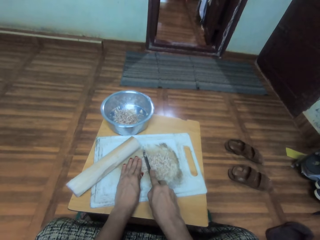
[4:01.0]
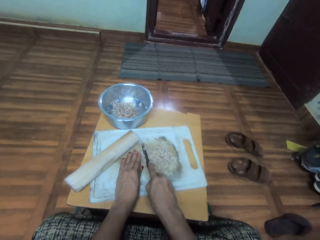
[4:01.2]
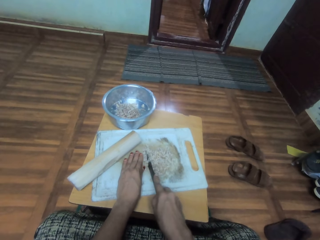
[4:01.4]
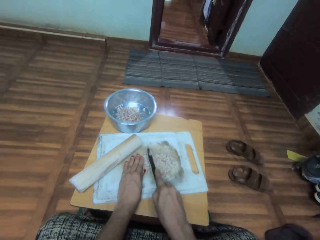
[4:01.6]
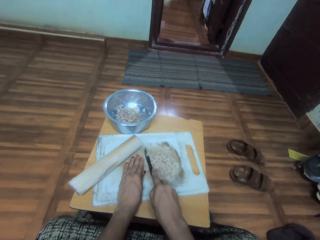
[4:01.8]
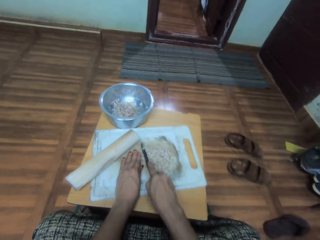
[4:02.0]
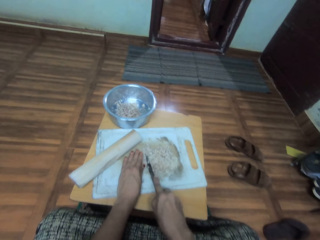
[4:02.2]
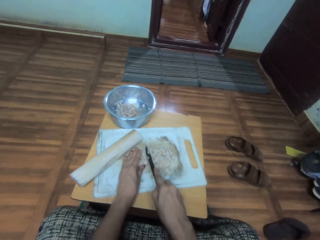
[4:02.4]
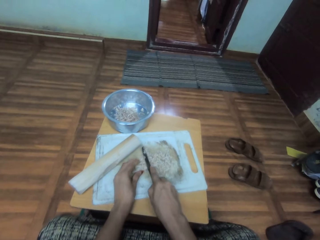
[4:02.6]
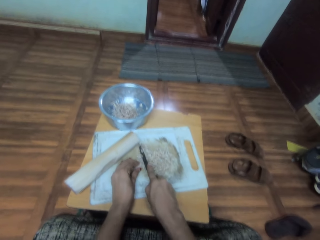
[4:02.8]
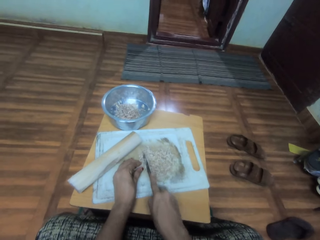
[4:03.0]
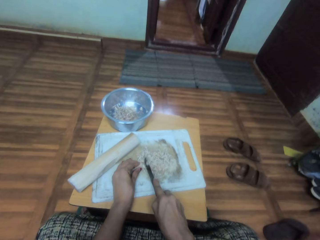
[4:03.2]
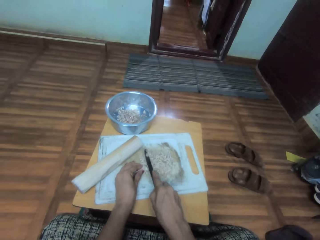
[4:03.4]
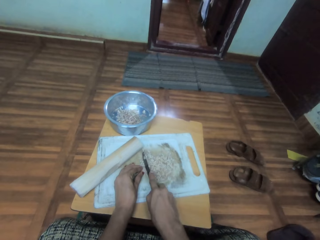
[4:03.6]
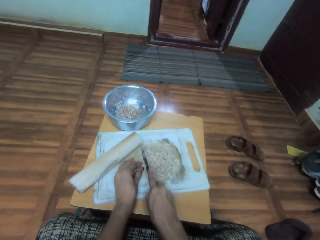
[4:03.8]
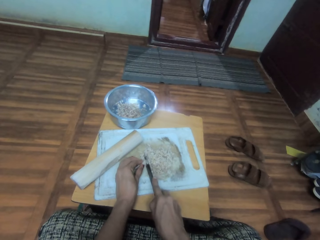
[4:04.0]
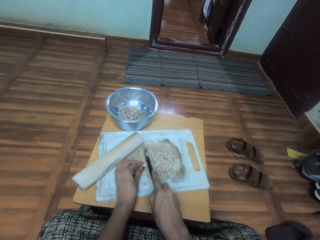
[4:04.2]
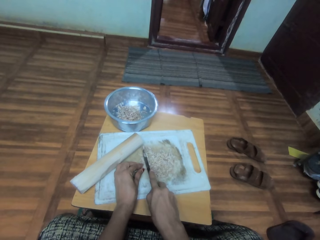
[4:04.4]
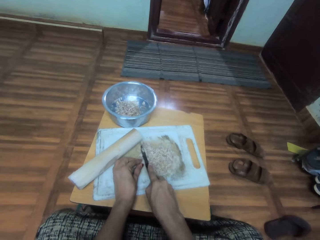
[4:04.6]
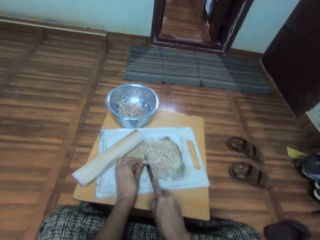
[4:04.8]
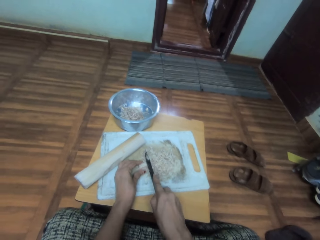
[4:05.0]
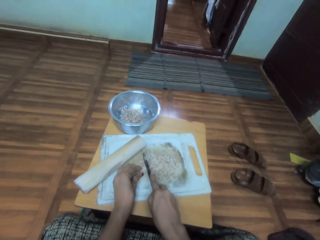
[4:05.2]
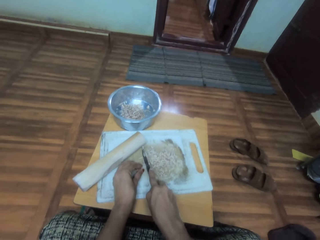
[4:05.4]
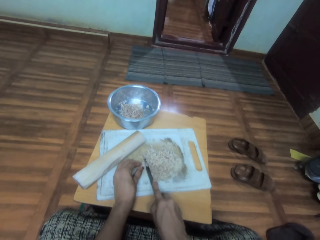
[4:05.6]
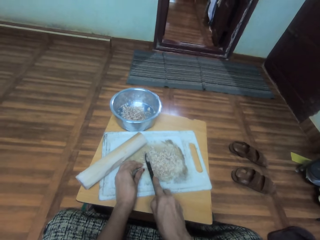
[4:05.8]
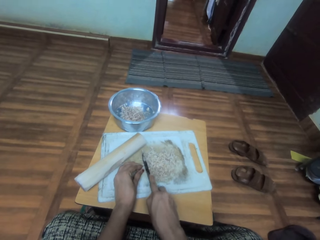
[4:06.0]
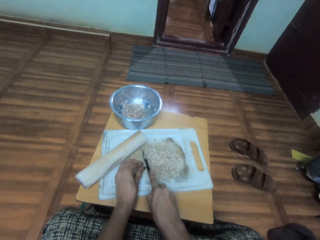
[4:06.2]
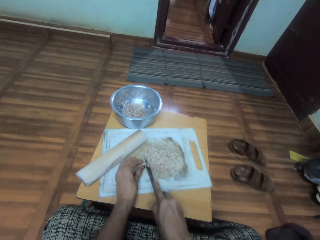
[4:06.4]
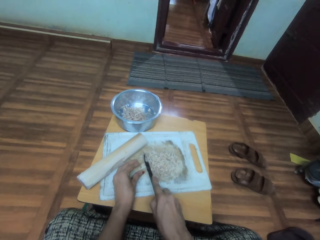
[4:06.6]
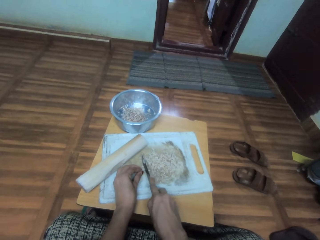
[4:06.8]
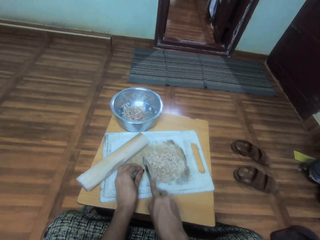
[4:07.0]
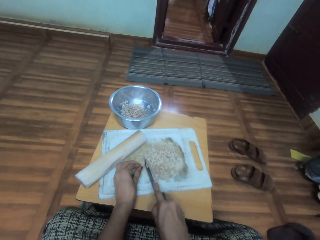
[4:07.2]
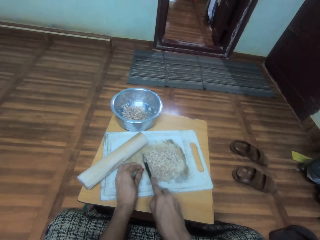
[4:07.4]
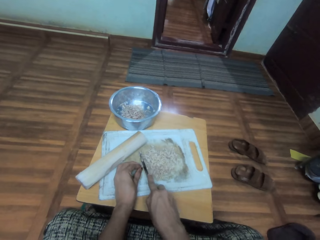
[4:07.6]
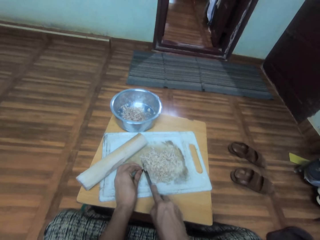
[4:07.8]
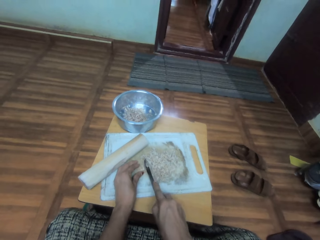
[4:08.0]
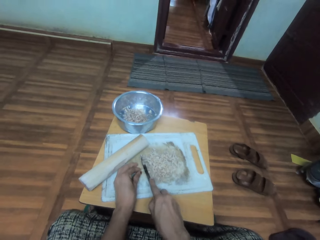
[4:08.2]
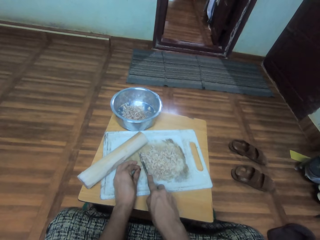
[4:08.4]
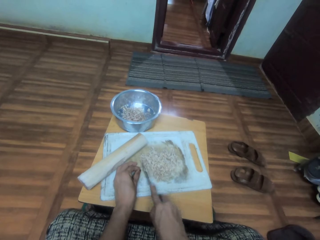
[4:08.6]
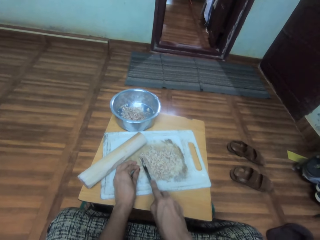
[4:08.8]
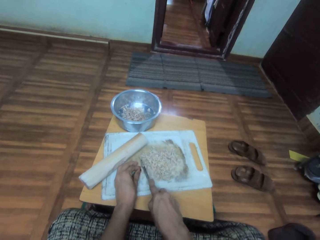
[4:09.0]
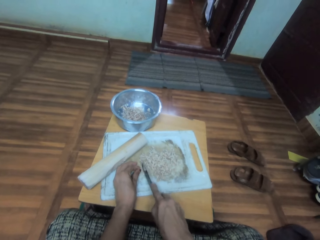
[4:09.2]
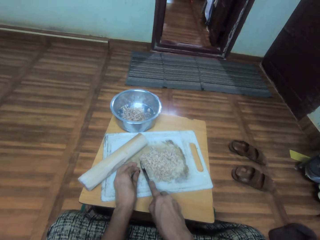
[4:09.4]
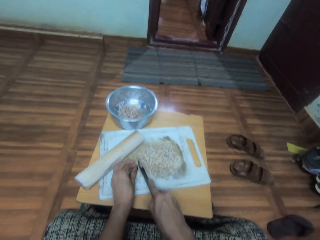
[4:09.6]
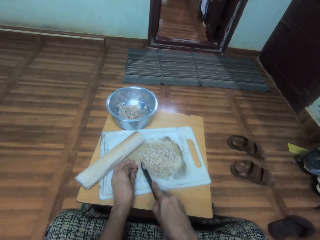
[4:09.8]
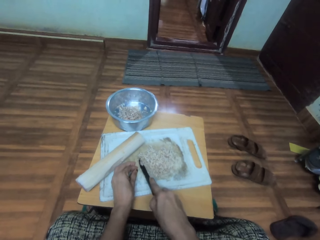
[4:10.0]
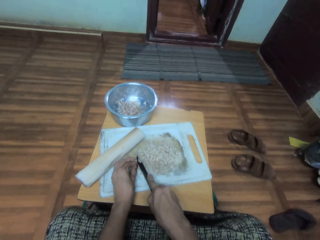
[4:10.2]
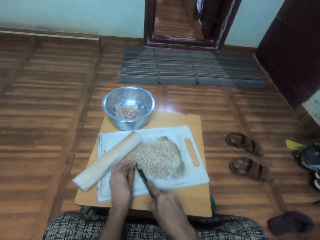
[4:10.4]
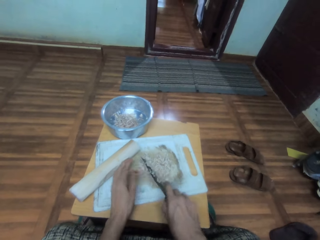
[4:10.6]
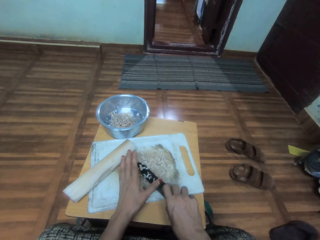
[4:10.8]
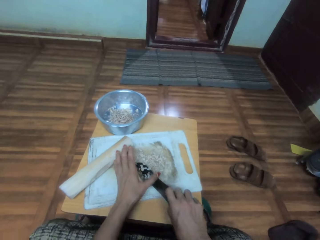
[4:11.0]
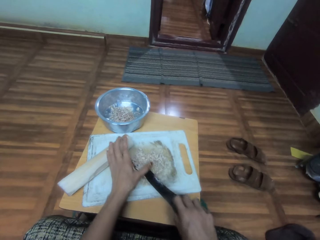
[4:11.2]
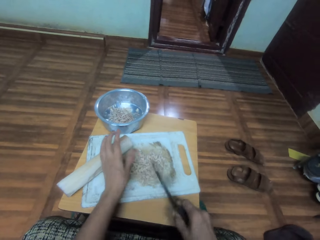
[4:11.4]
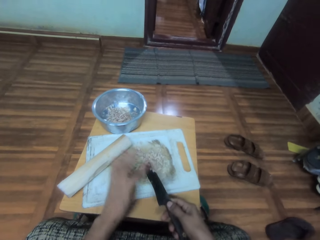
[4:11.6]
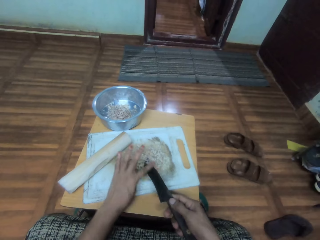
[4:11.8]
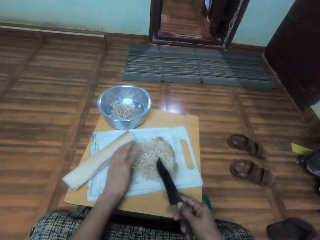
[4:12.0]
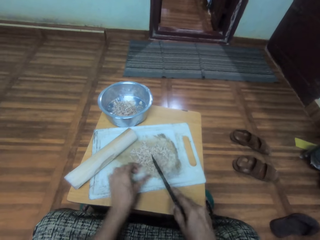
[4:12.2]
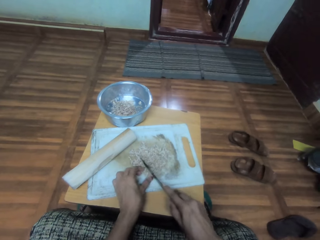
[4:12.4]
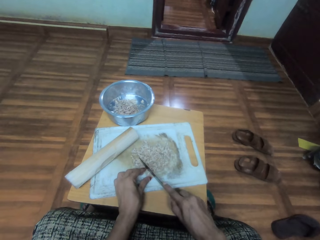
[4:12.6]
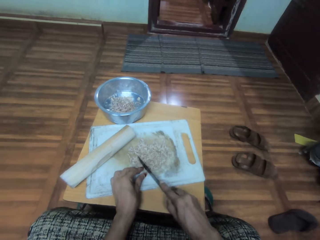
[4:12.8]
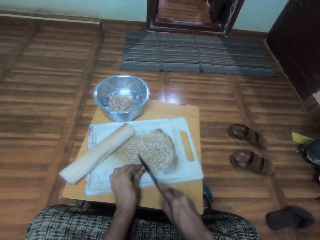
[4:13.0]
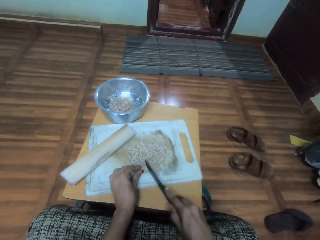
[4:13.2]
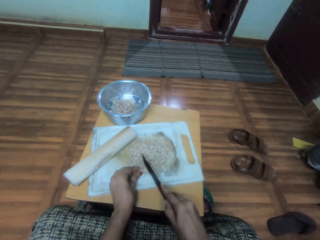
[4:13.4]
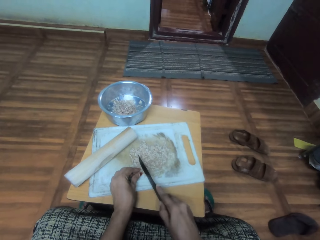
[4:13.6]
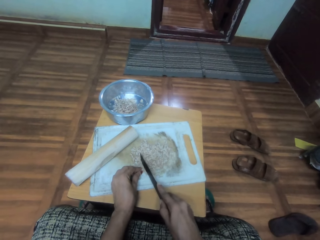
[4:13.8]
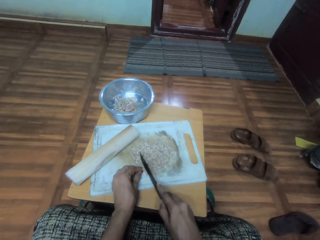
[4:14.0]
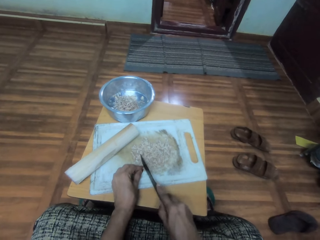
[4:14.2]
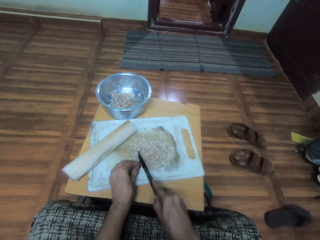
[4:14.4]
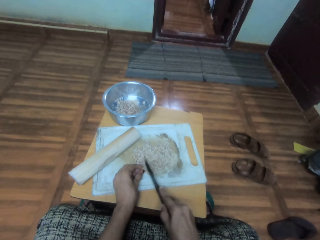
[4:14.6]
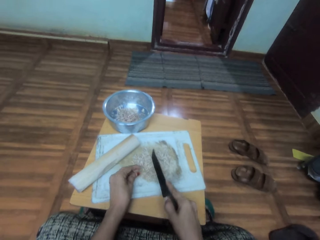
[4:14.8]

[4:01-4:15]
The camera wearer removes something on the knife with a finger. They cut cassava pieces with the knife on a chopping board.

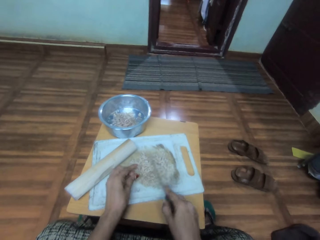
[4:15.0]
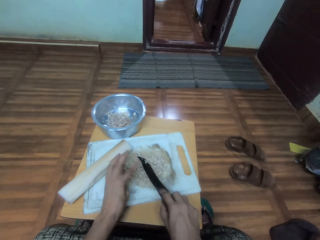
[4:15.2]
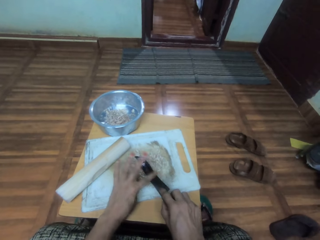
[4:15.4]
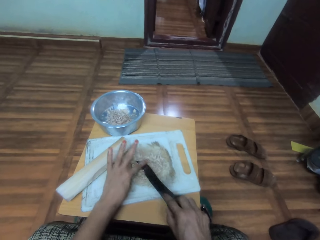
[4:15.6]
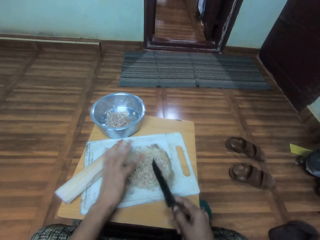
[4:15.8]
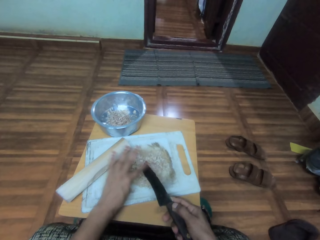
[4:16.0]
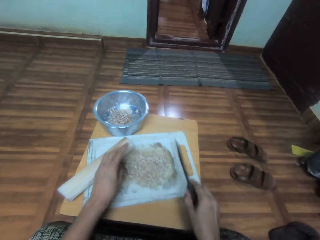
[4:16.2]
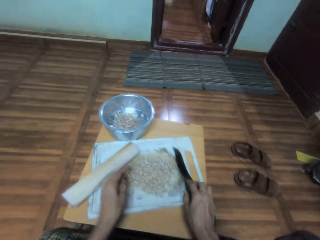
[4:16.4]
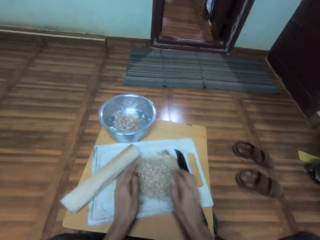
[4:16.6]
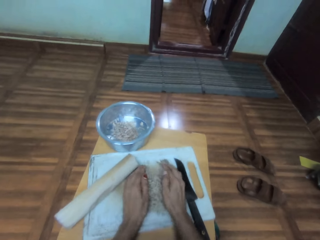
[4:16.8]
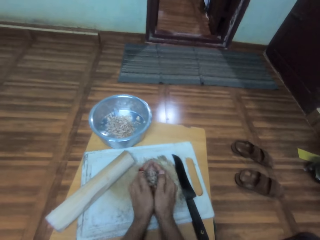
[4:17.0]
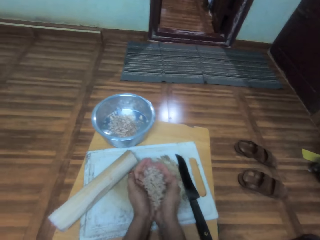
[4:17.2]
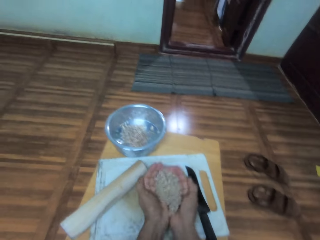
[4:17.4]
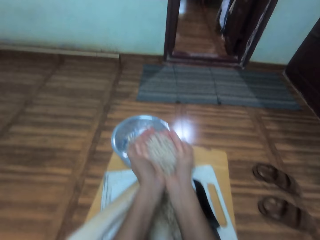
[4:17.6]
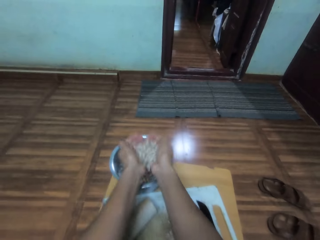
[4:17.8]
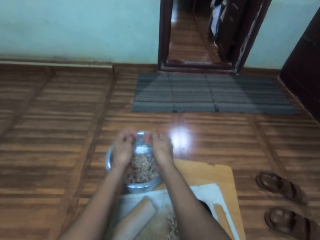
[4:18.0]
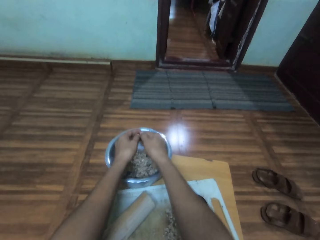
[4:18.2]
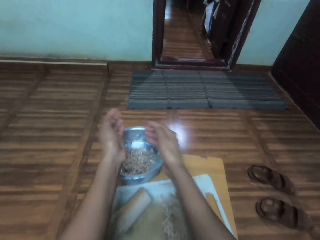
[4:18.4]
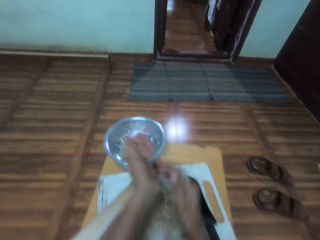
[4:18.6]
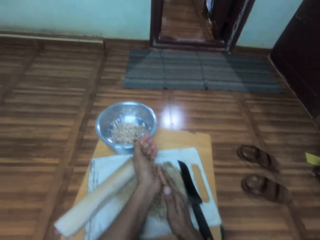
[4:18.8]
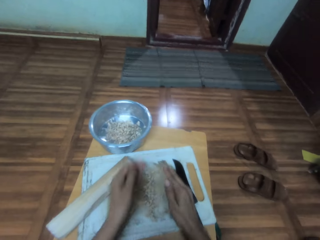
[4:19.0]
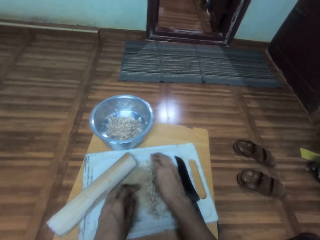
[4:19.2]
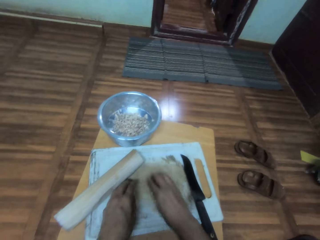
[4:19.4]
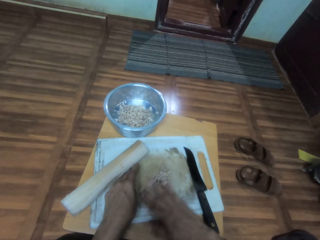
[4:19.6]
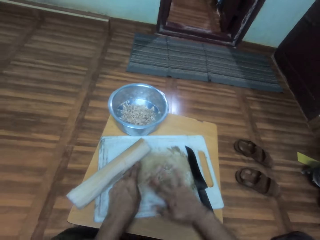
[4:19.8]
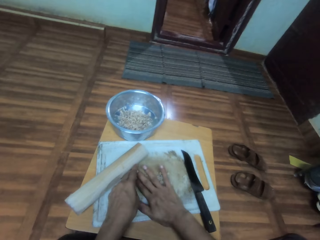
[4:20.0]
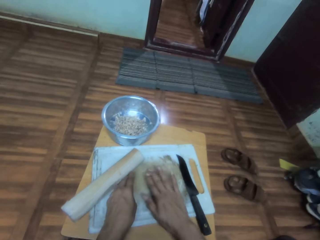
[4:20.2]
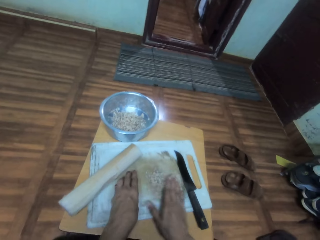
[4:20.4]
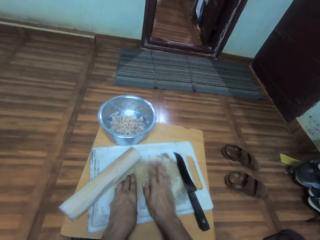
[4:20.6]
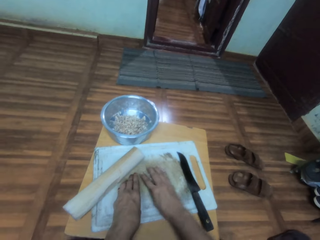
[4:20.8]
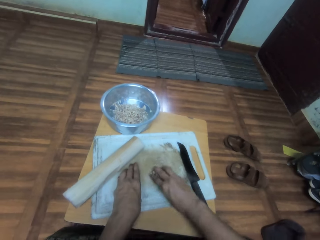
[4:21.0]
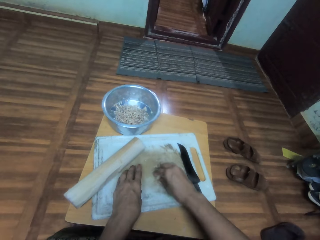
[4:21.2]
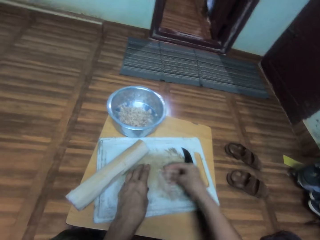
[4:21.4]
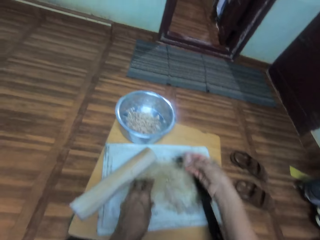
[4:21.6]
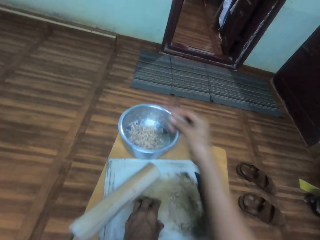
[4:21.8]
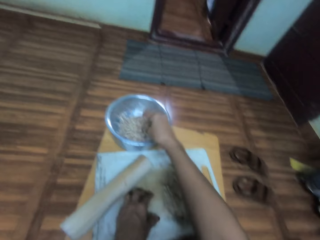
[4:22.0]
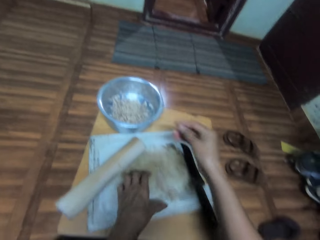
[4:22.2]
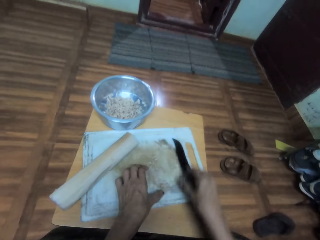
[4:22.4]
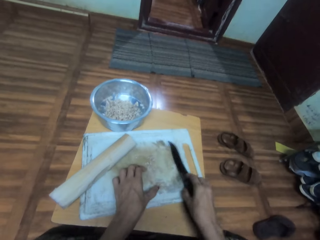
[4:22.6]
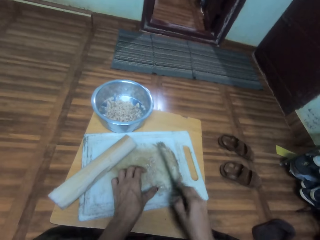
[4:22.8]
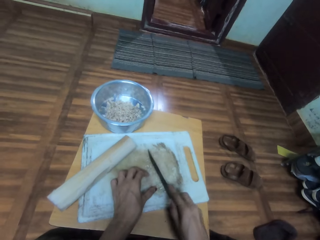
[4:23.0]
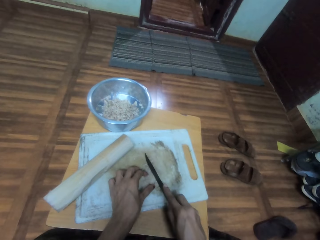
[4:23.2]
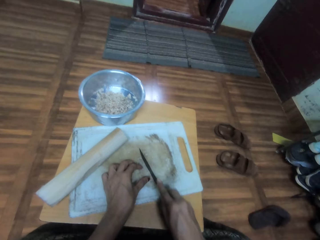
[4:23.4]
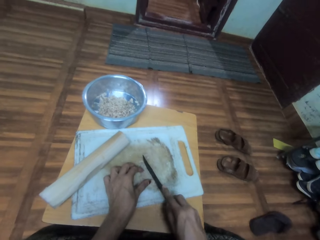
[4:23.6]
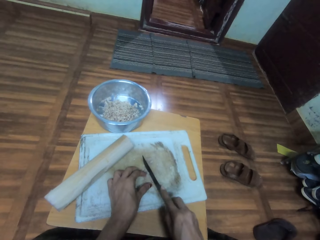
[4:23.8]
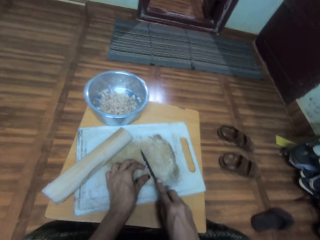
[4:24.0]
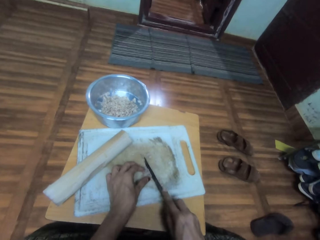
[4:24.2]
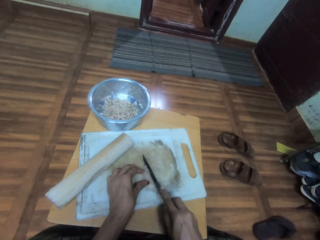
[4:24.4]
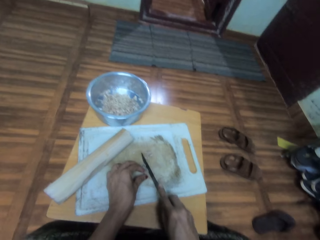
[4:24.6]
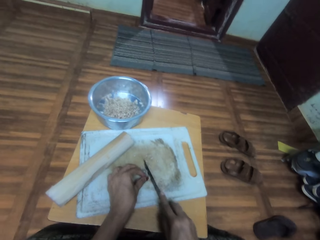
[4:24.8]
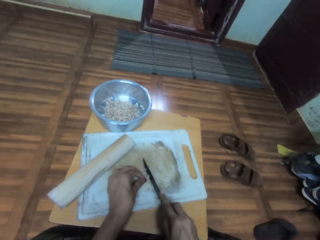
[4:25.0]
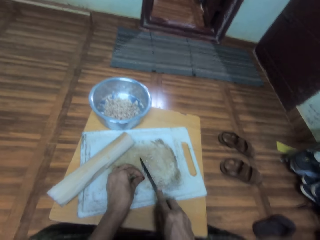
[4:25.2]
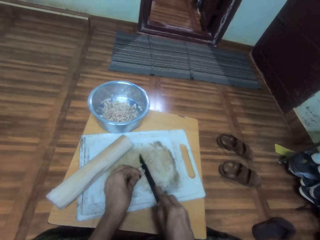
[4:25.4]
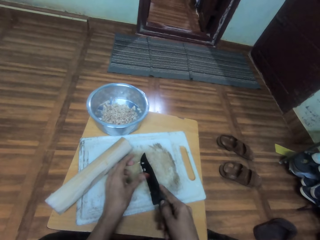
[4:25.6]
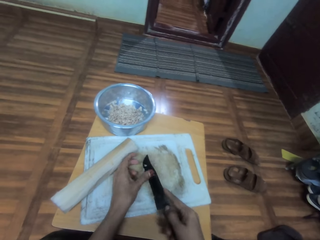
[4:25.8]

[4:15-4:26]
The camera wearer removes something on the knife with a finger. They put the knife on the chopping board. They collect cassava pieces. They hold something on the chopping board. They put the cassava pieces in a cooking pot. They wipe their hand. They hold something on the chopping board. They collect cassava pieces. They put the cassava pieces in the cooking pot. They pick up the knife. They hold the knife. They cut the cassava pieces with the knife on the chopping board.
